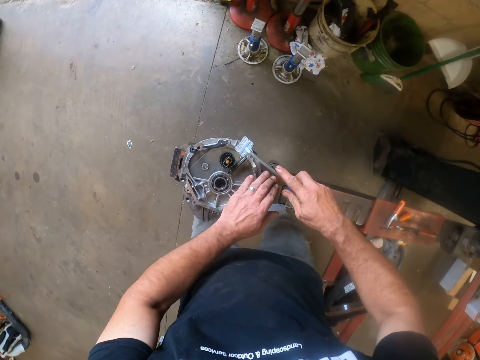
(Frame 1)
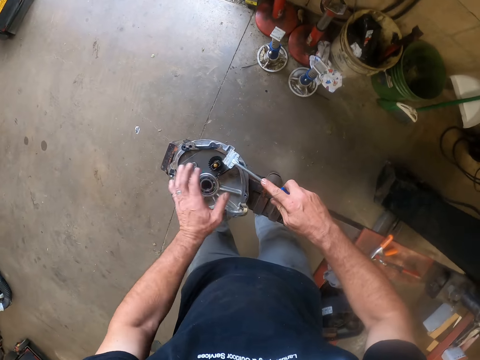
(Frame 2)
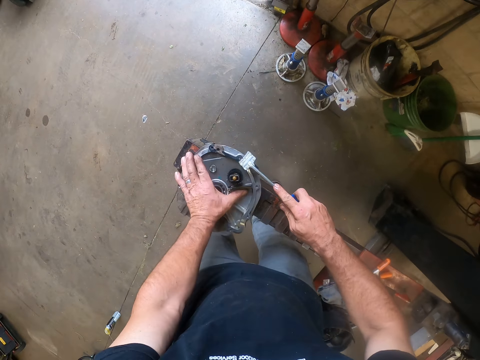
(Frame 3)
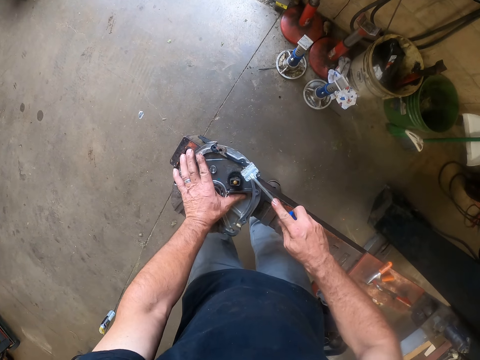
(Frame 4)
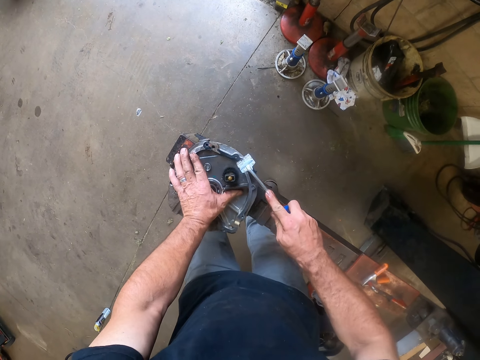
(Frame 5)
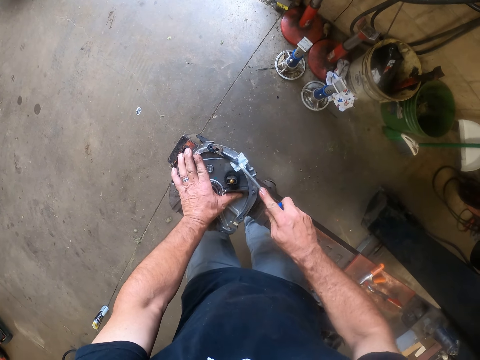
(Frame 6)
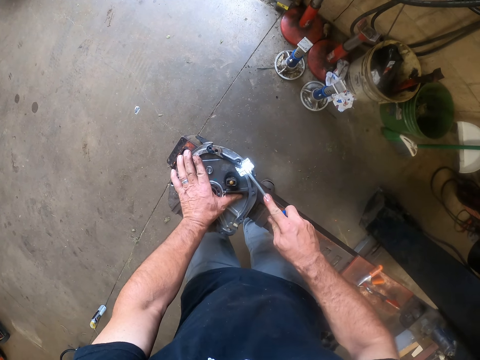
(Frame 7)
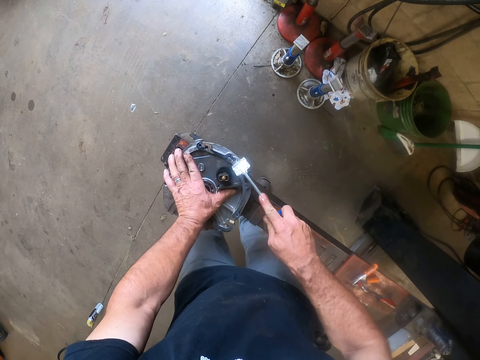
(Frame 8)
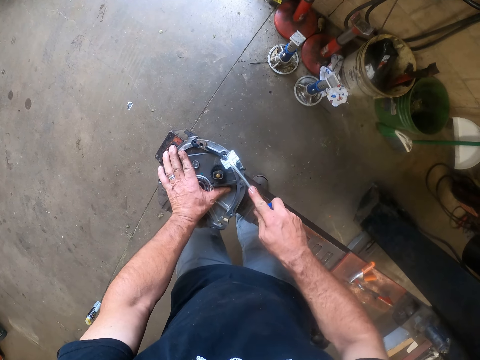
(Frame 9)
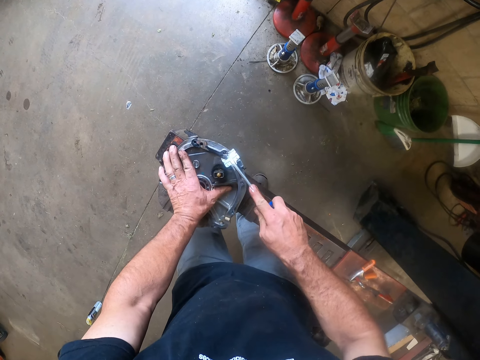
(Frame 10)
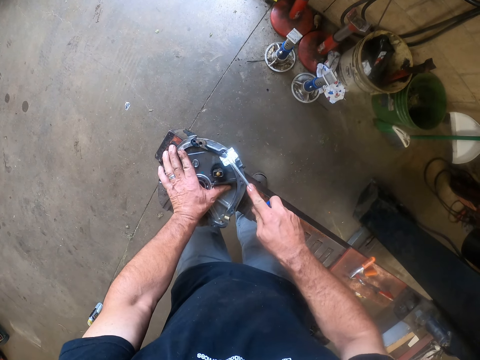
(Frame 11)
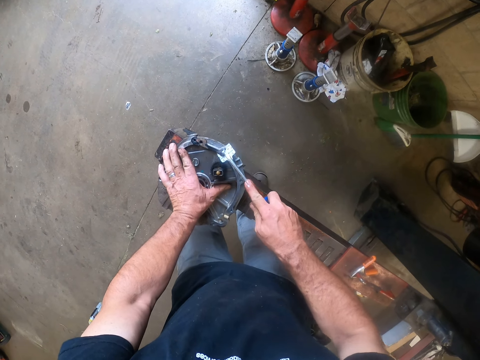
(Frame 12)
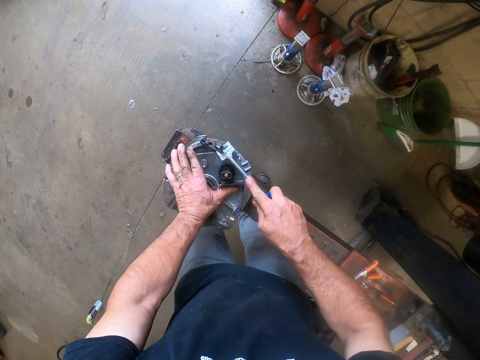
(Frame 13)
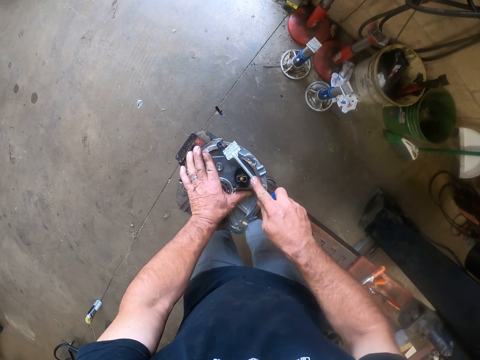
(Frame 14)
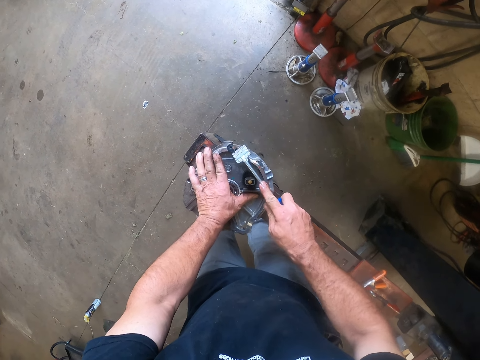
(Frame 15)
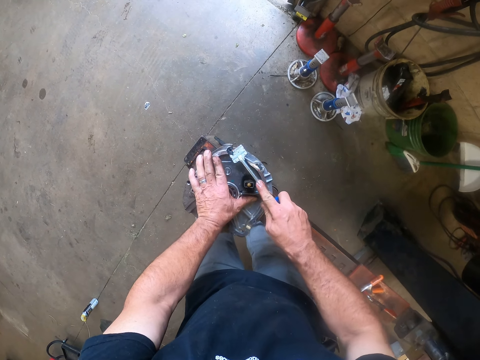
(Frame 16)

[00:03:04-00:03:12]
The camera wearer scrubs the engine top with something. He adjusts the cover on the platform with his hand and scrapes the engine cover with the scraper.

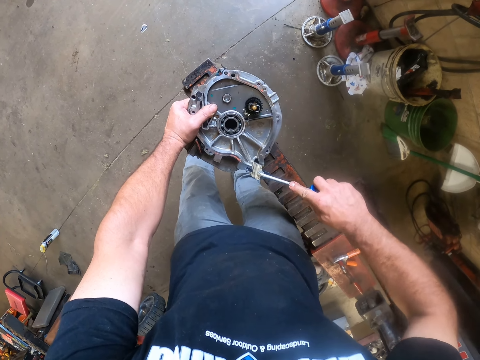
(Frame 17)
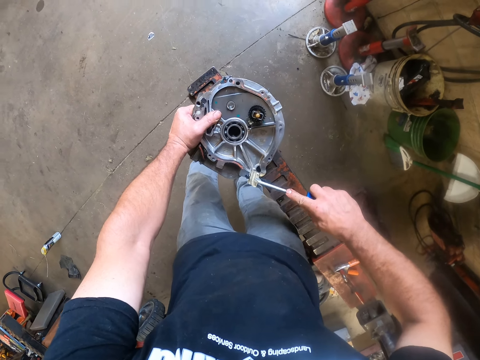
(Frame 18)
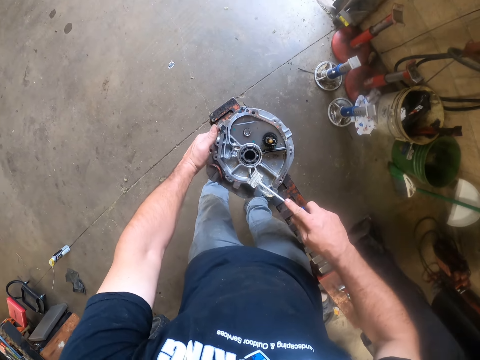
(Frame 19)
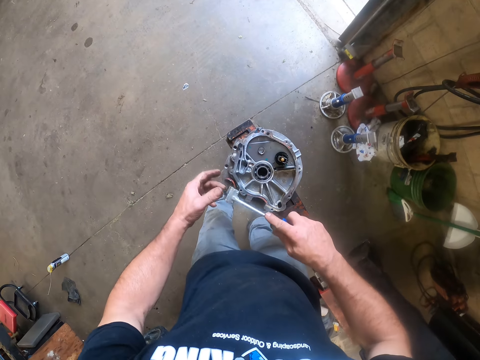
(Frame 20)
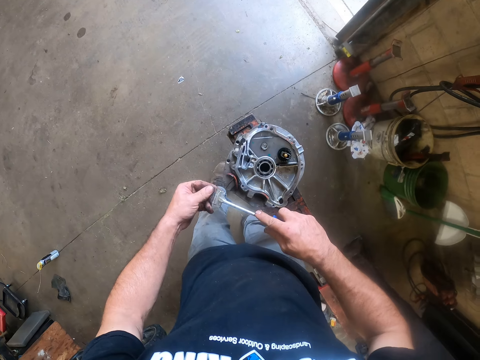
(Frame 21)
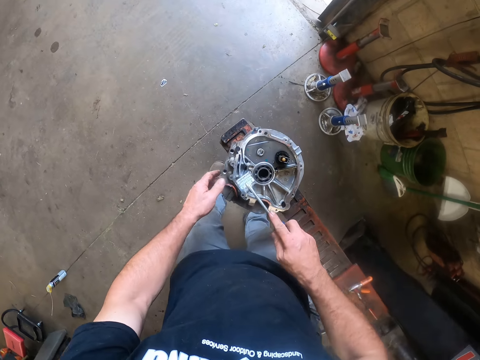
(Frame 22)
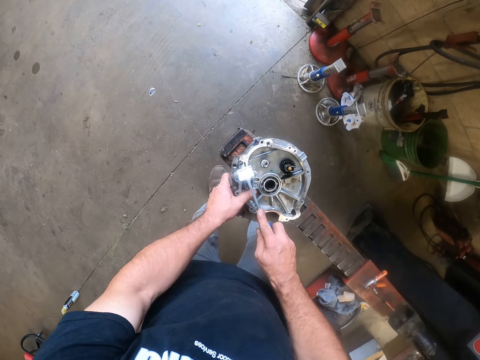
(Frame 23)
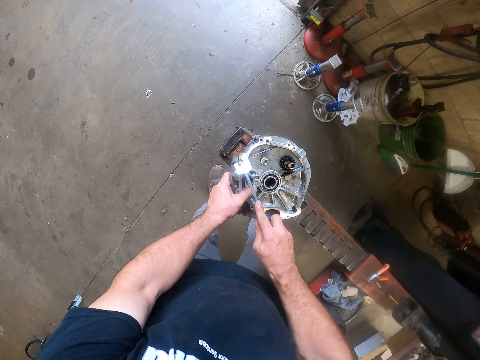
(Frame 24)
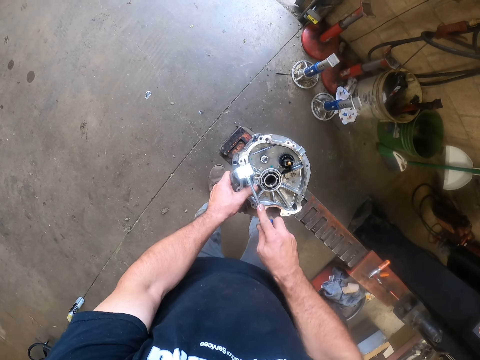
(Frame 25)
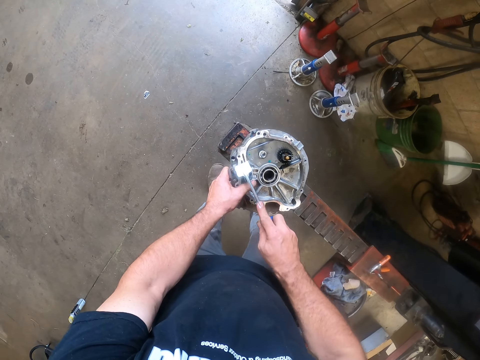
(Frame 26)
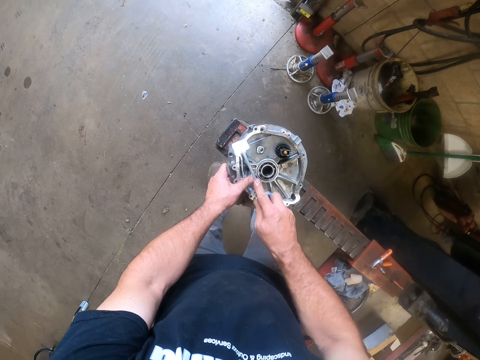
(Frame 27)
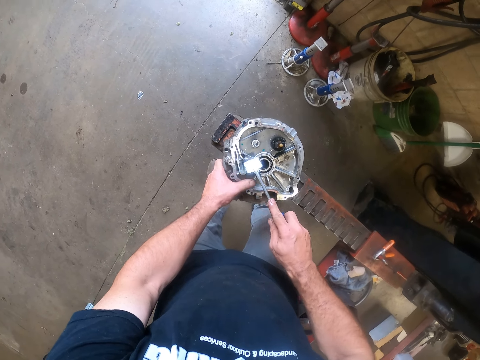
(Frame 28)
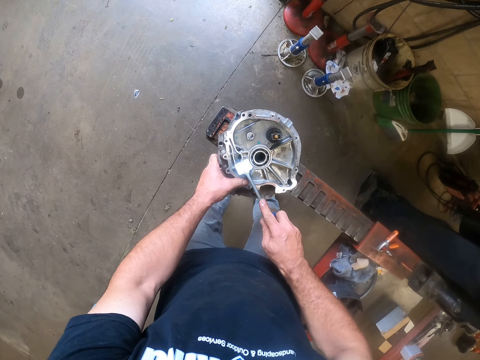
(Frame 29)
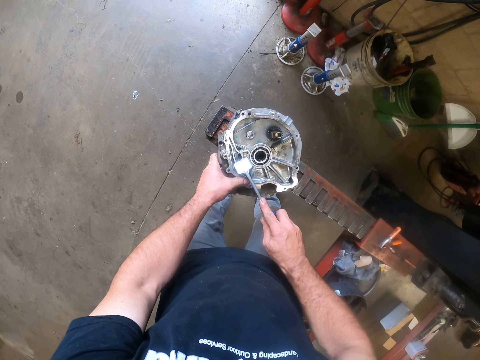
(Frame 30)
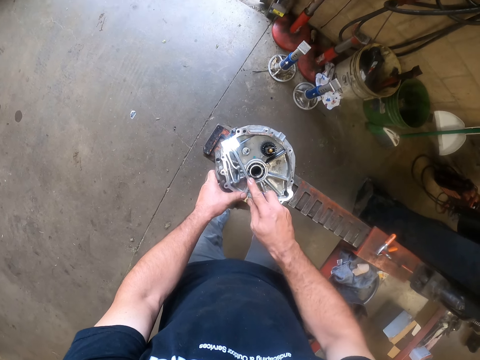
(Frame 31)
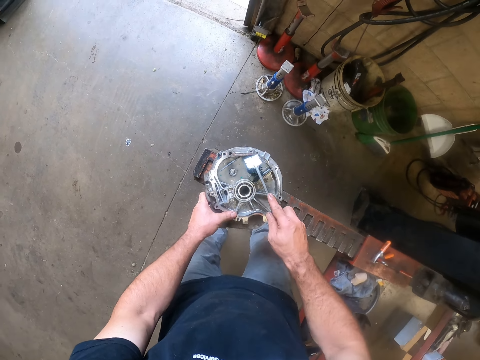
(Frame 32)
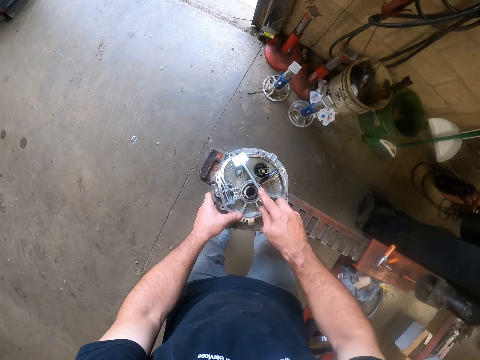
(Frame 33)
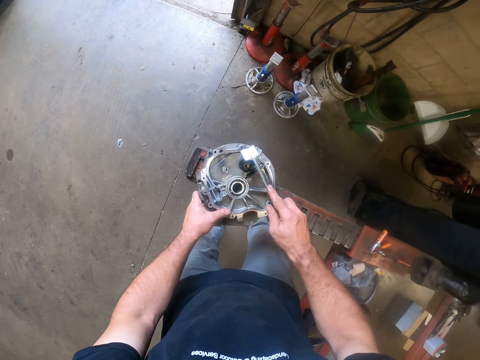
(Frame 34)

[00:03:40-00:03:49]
The camera wearer cleans dirt off the engine body with his left hand. He scrubs the engine top with something. He scrapes the engine cover with the scraper.

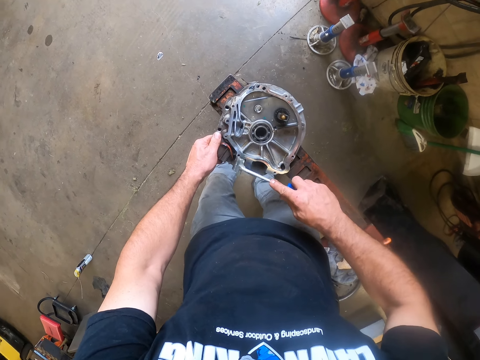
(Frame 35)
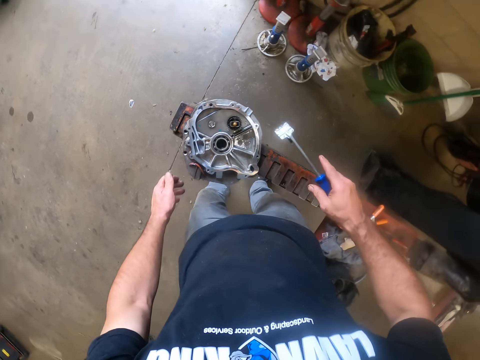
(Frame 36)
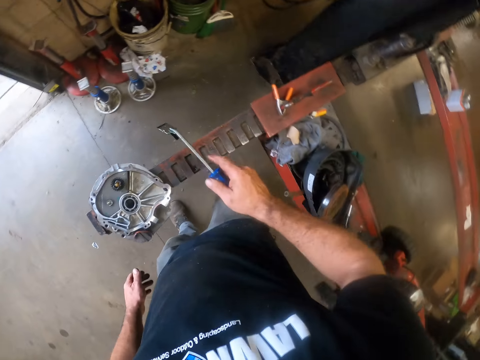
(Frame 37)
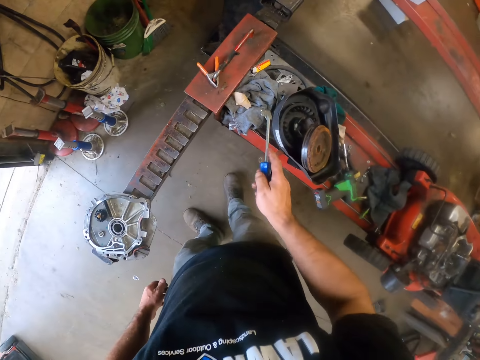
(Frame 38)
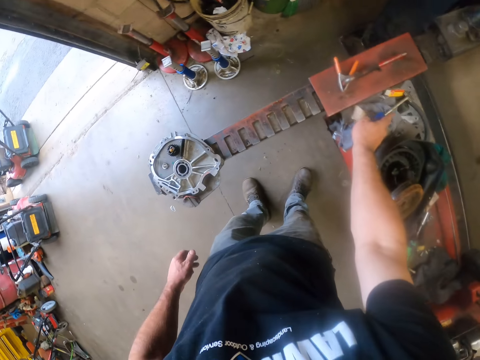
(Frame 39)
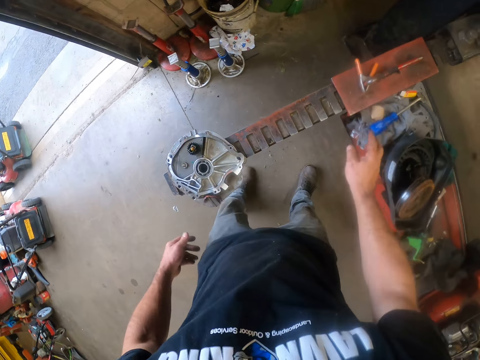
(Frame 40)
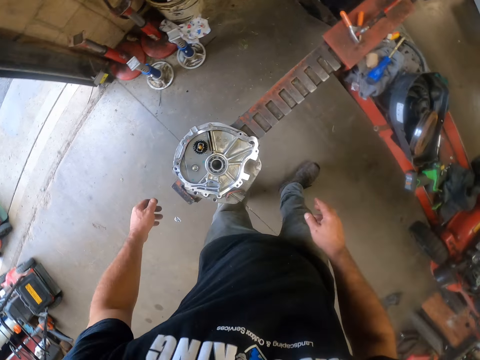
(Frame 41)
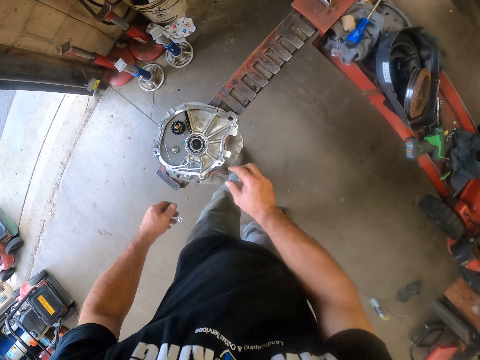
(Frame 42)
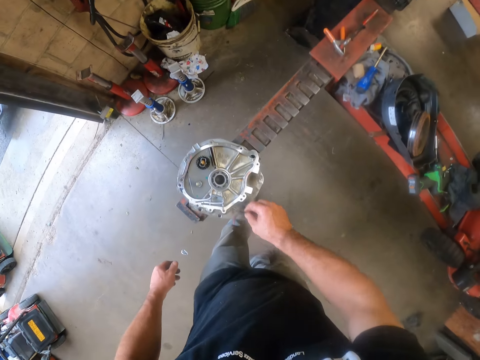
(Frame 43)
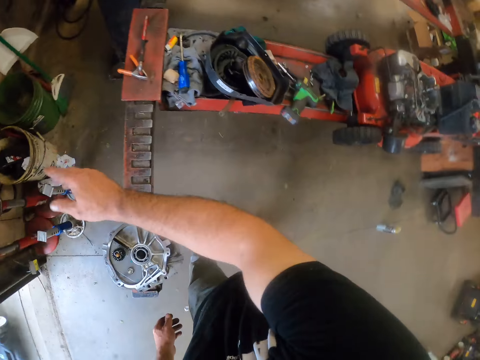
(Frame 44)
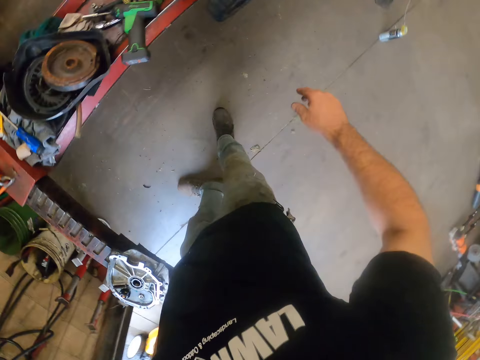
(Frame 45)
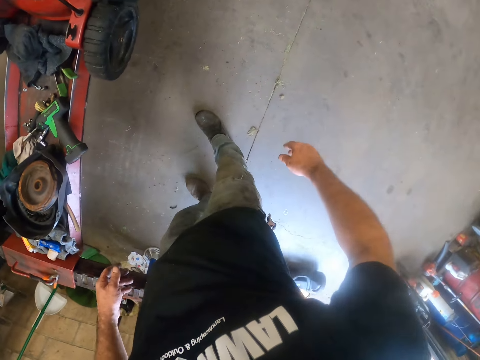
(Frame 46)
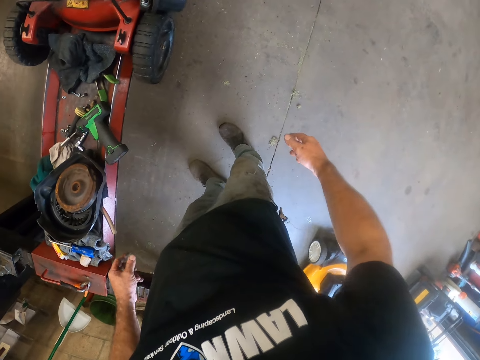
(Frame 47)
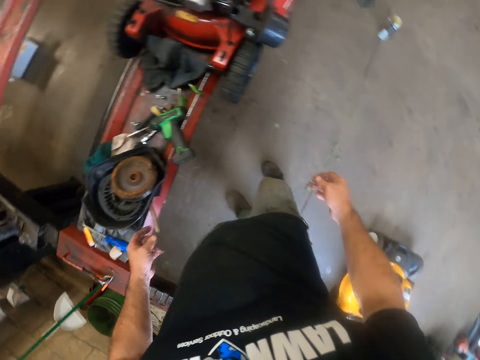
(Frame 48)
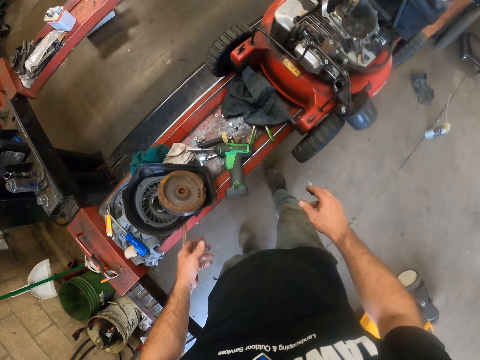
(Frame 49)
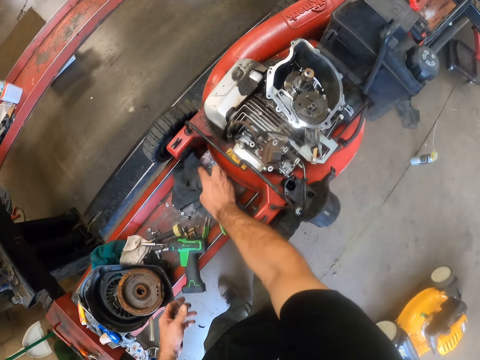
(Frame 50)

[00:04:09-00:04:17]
The camera wearer drops the scraper on the platform. He picks up something. He throws away something. He removes dirt from the cover with his hands. He picks up a cloth.

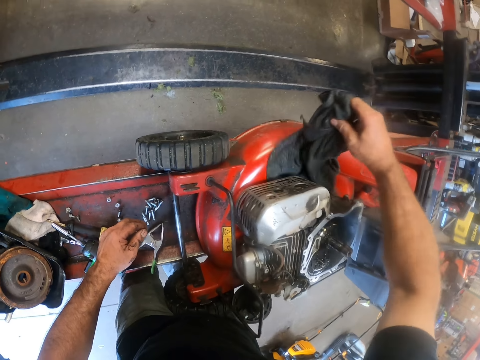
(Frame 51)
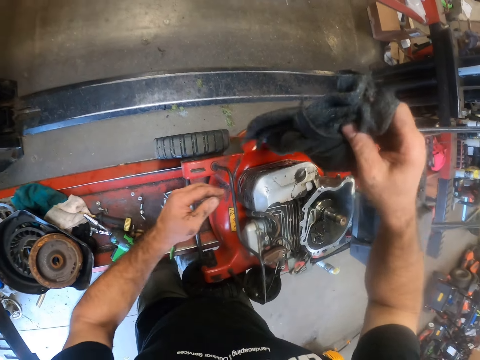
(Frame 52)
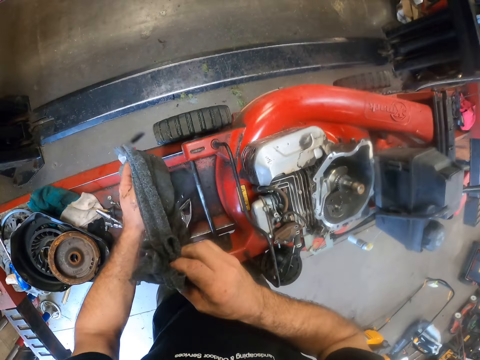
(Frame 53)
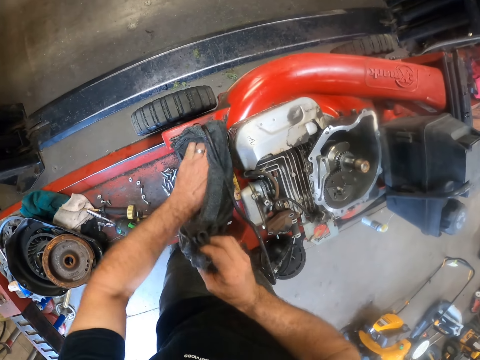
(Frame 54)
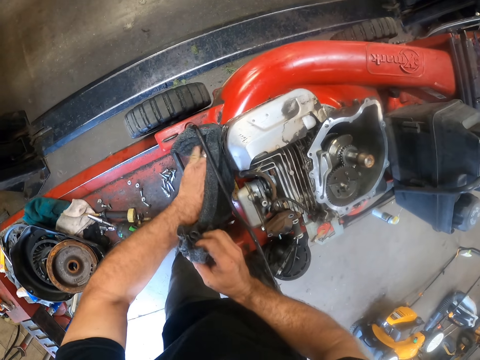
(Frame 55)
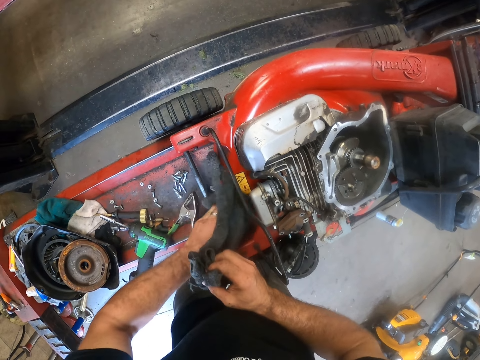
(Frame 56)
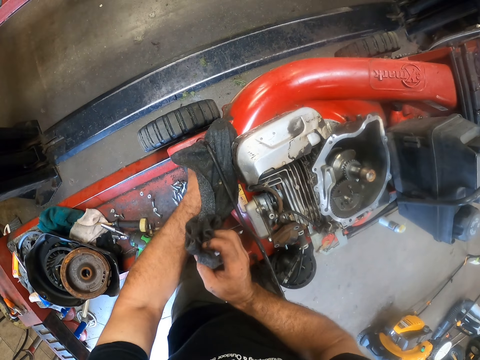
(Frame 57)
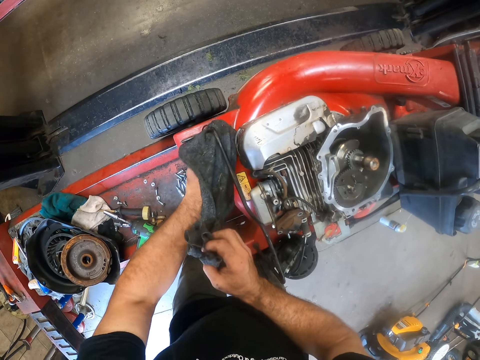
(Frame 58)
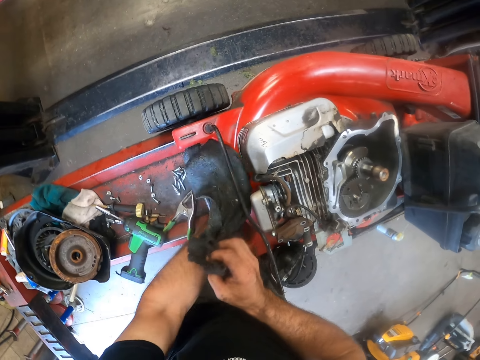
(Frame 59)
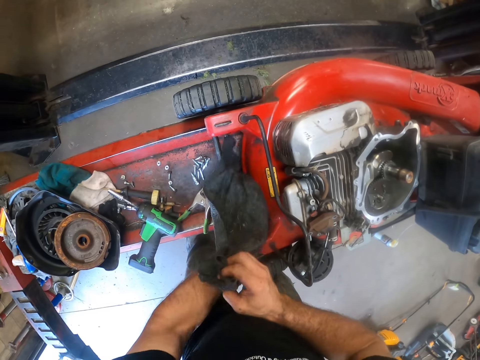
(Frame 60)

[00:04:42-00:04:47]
The camera wearer moves the cloth to another part of the engine. They clean the engine body with the cloth.
